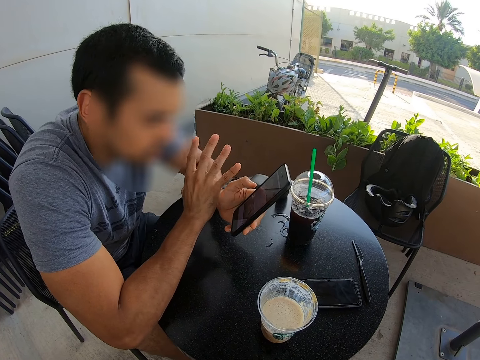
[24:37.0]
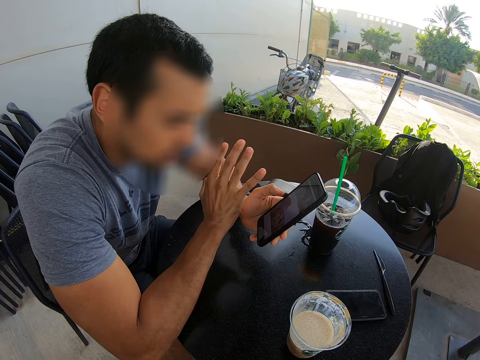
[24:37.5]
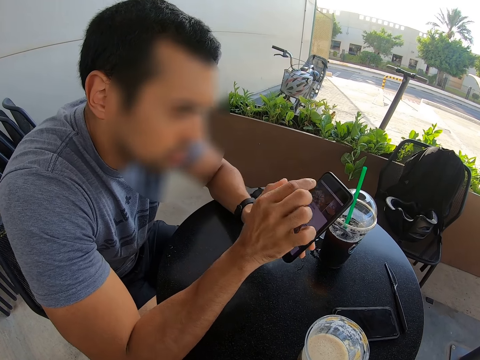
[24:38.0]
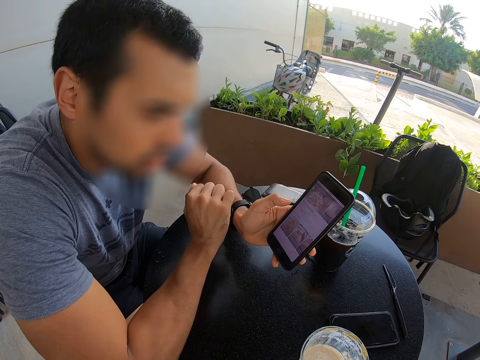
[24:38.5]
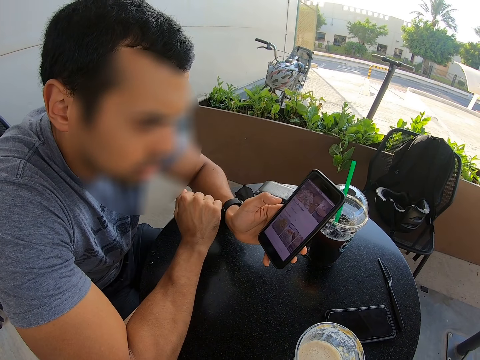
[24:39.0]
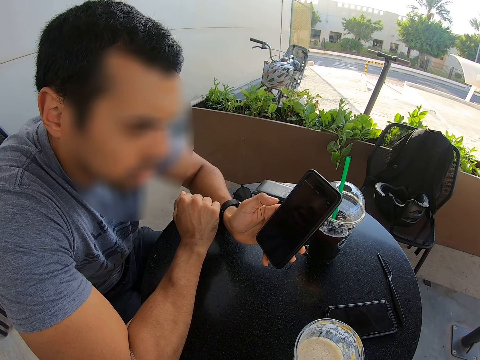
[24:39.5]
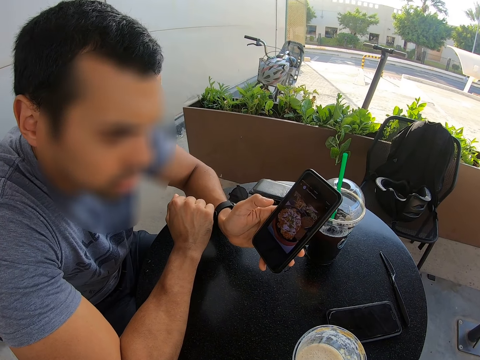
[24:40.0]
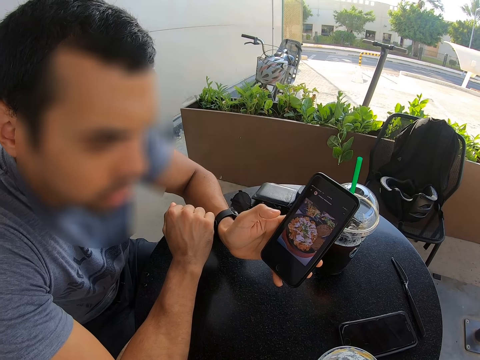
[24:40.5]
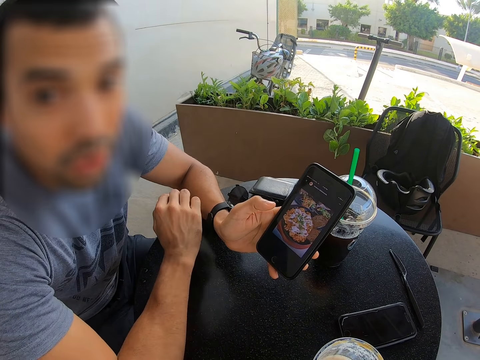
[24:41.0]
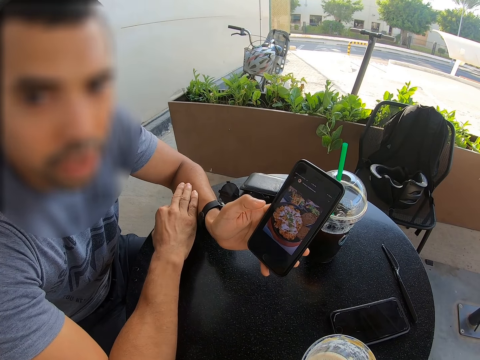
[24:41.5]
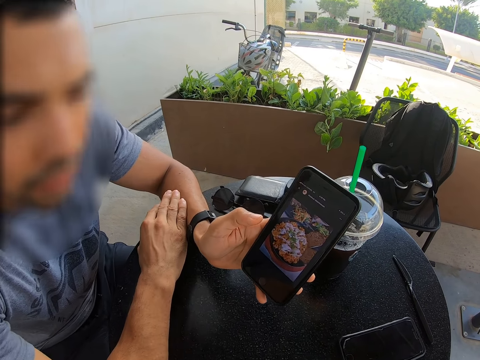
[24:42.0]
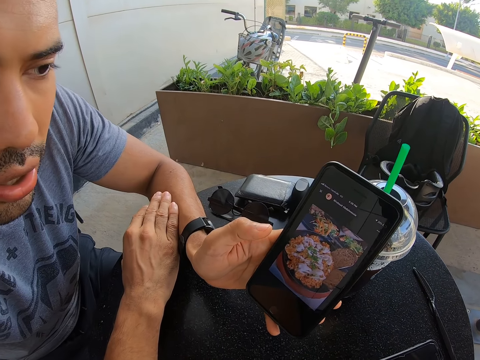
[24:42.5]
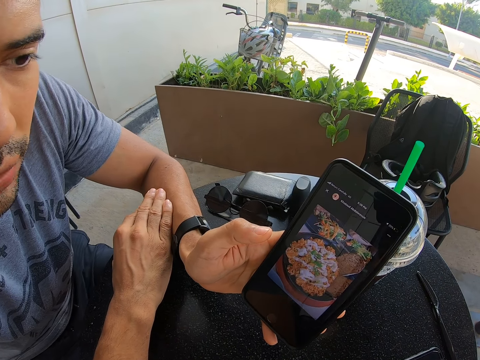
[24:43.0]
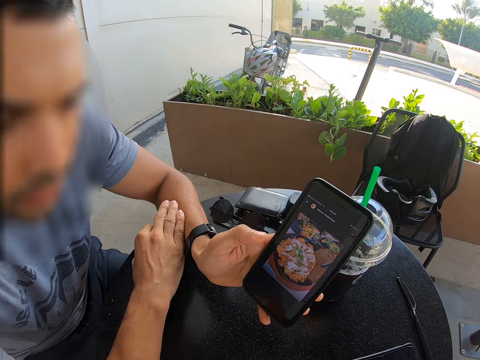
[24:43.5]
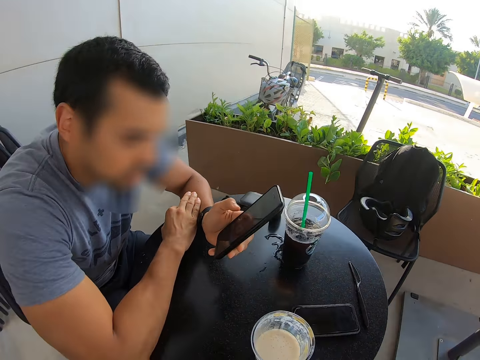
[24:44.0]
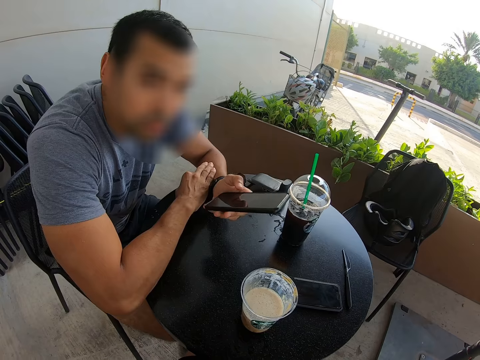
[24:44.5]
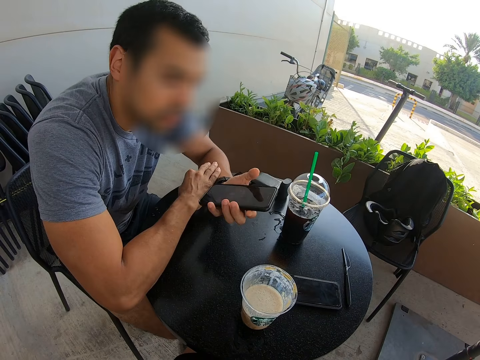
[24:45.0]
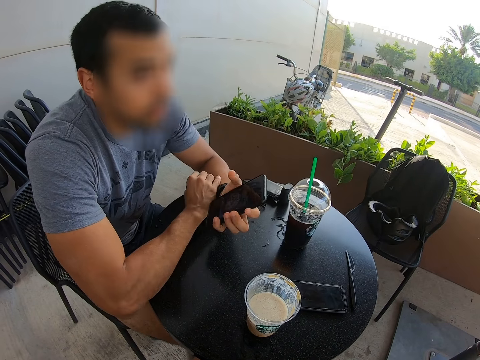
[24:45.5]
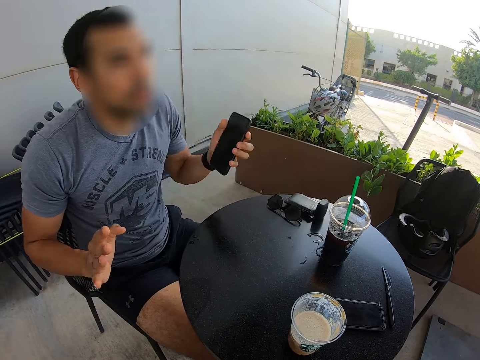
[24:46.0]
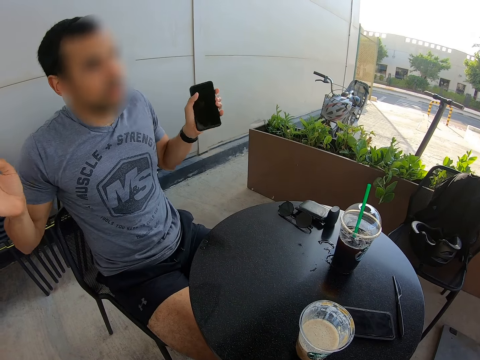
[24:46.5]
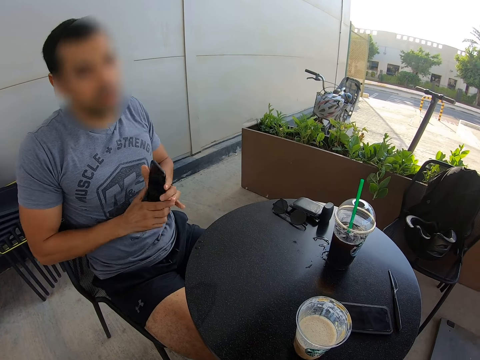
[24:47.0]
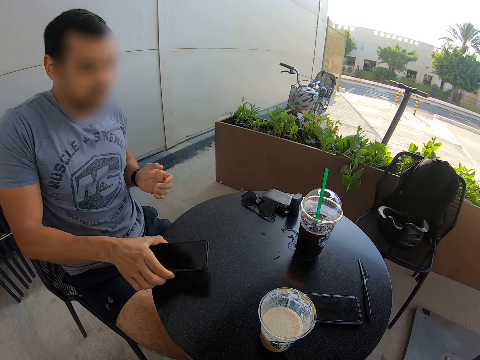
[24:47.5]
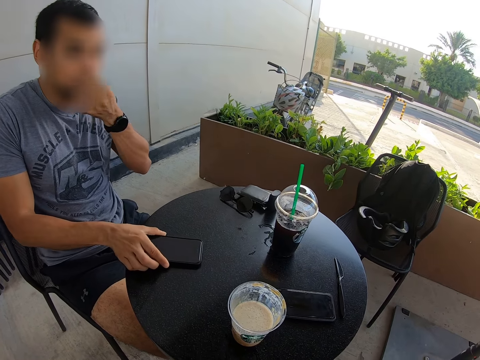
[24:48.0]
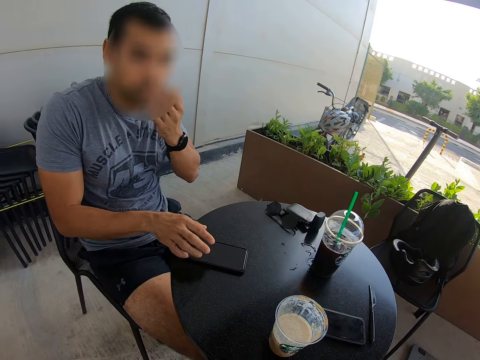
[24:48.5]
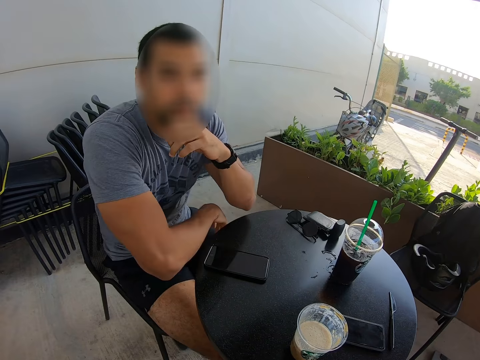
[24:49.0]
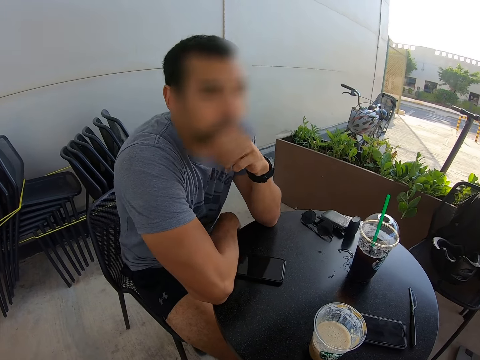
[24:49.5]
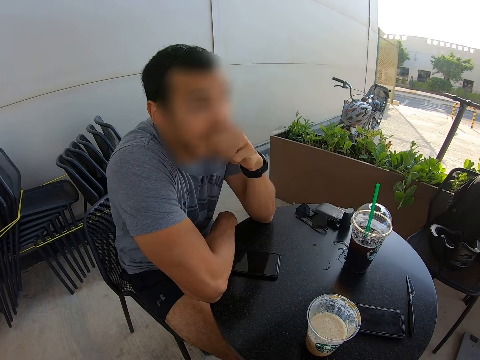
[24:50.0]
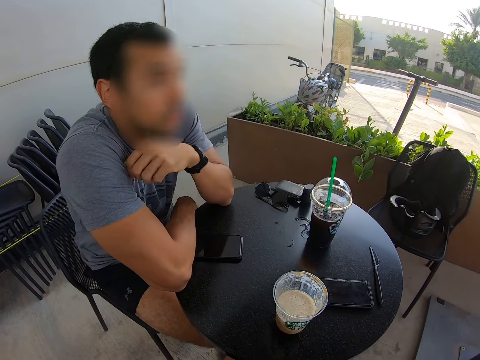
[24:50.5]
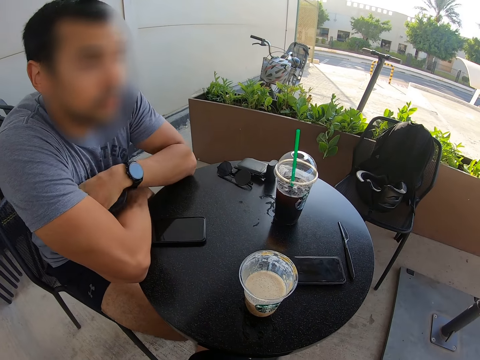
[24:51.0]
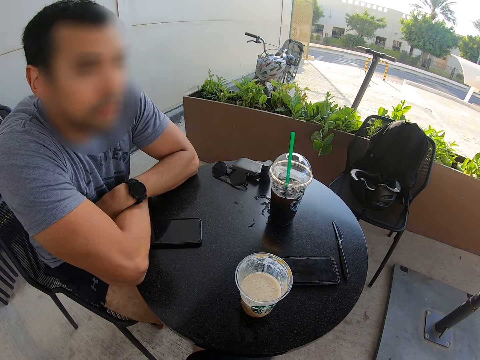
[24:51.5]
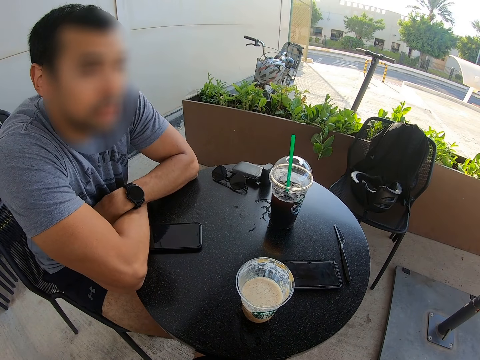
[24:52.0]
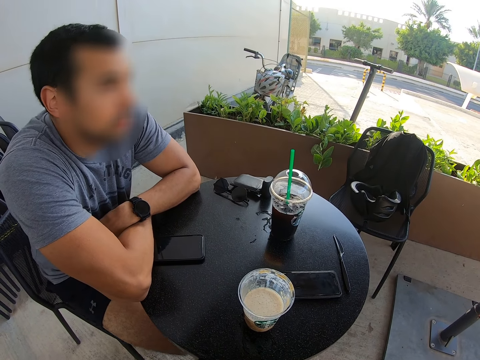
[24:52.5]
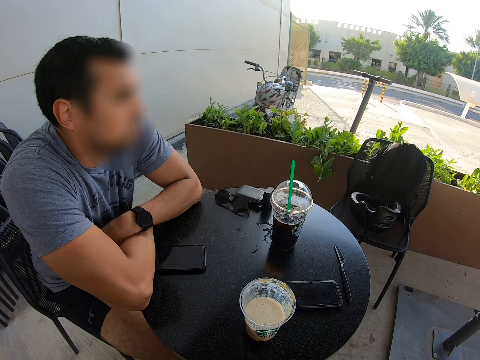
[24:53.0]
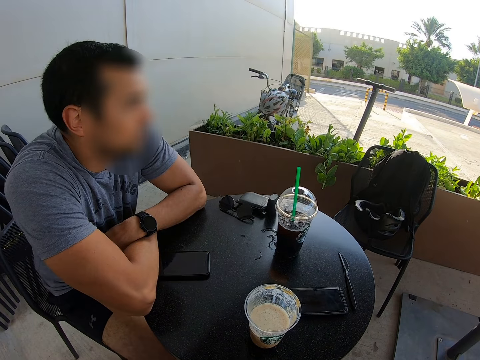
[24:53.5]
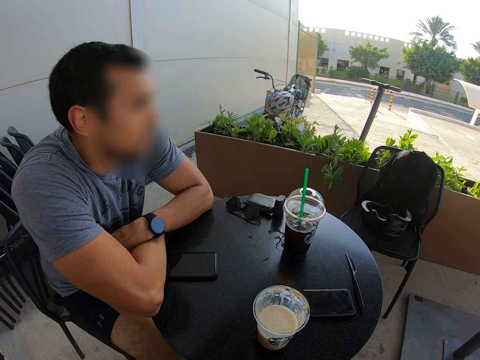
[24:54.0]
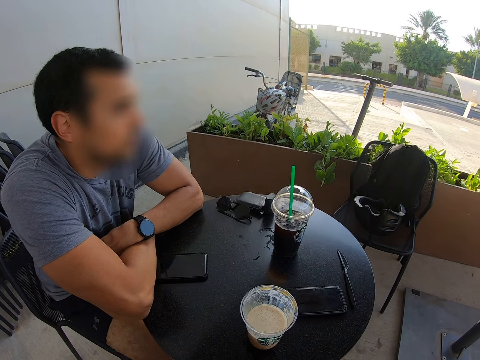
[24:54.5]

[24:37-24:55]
The camera wearer looks at the phone. A person moves his hand. The person leans back. The person places the phone on the table. The person scratches his face. The person puts his hand on the table. The person folds his hands. The person swings his leg.

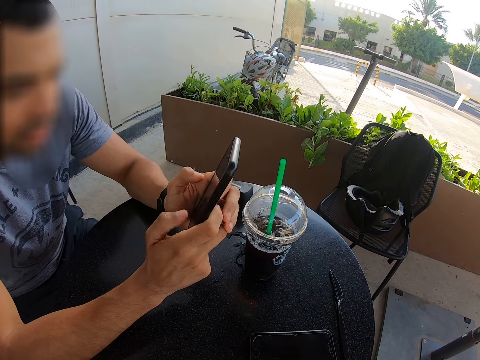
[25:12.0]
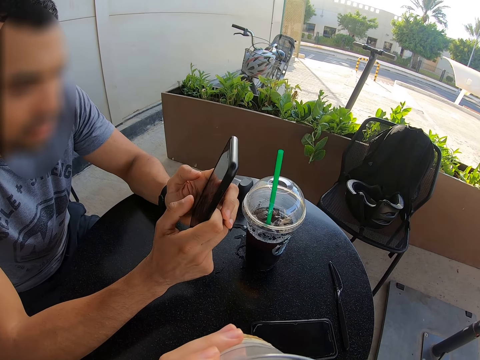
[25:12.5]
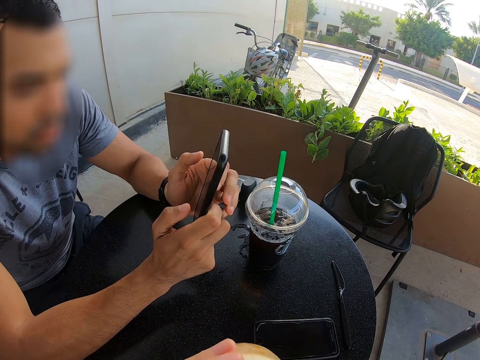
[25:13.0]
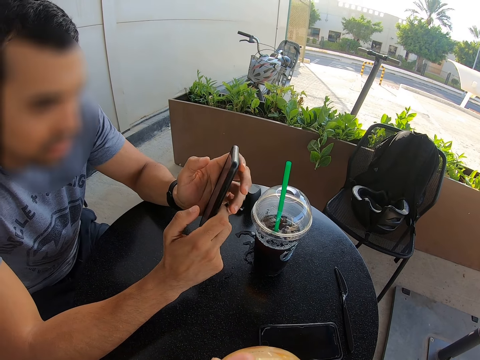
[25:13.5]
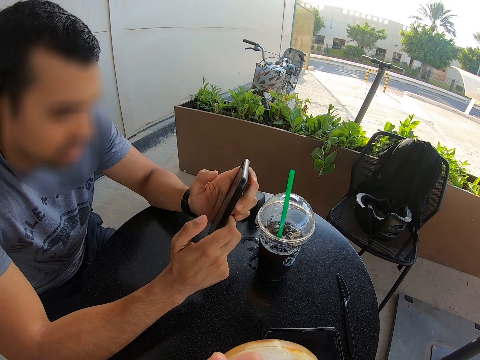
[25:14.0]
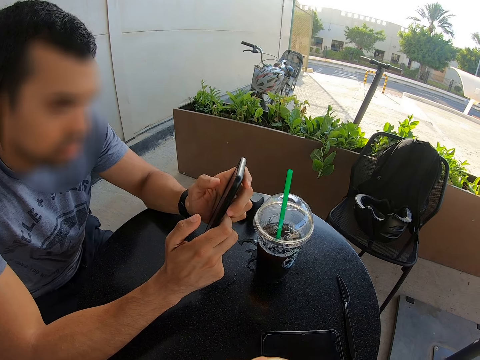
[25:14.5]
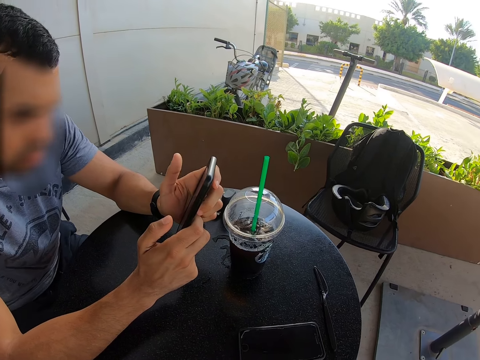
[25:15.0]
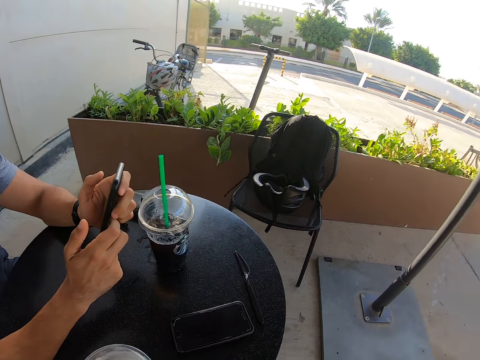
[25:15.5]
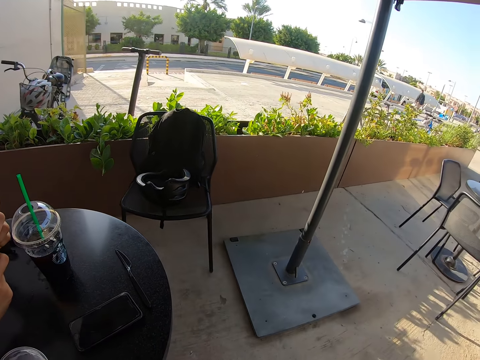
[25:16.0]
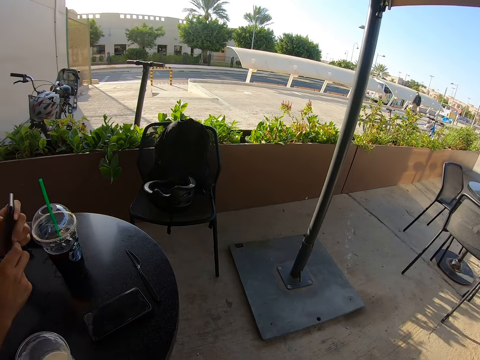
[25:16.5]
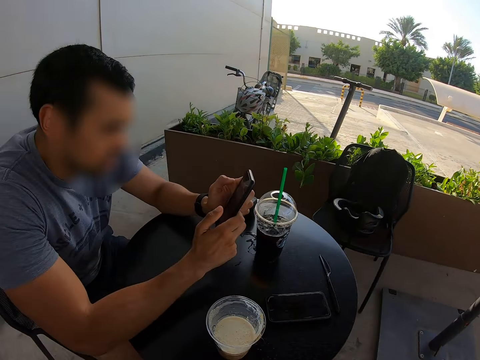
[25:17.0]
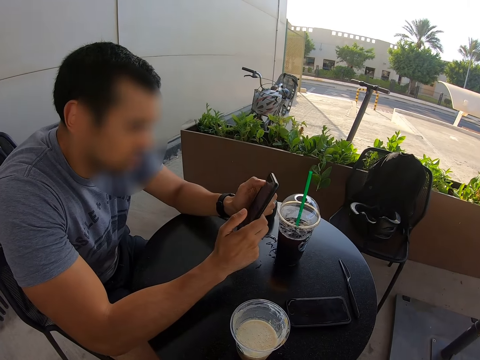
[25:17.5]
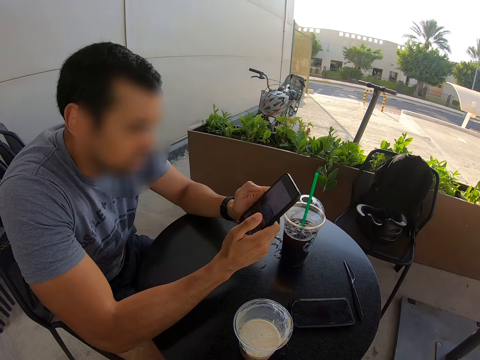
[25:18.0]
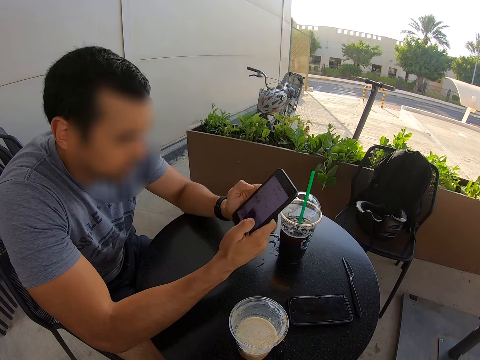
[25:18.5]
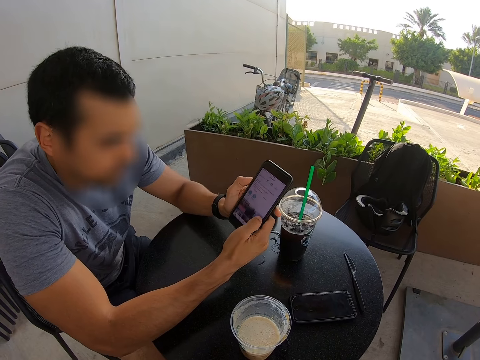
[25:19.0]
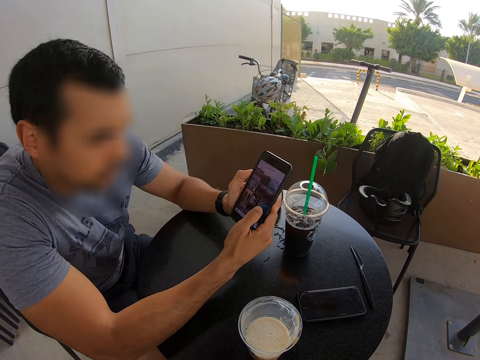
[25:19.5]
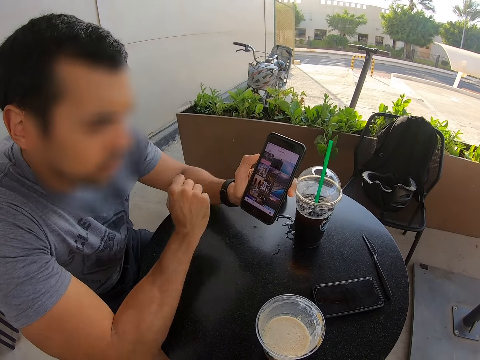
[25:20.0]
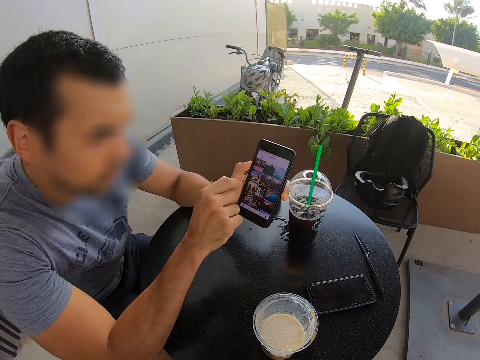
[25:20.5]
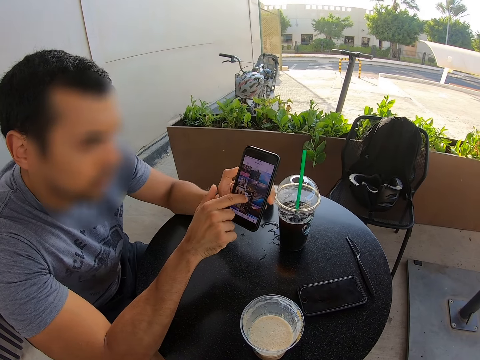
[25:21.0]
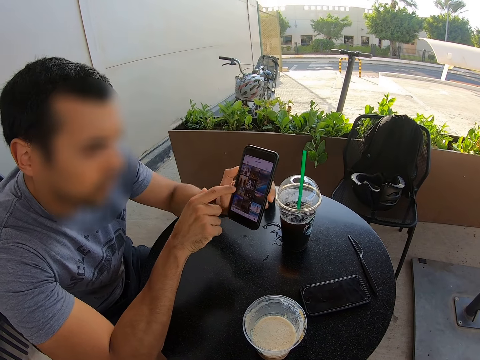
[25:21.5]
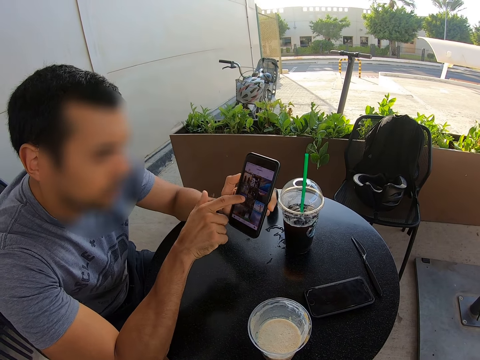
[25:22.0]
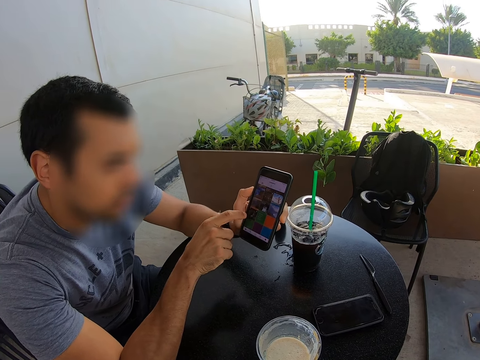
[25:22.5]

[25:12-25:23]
The camera wearer drinks the juice. A person dials the phone. The camera wearer looks around. They place a disposable juice glass on the table. They look at the person. The person dials the phone.
